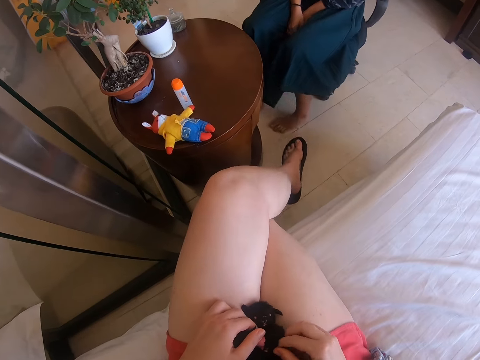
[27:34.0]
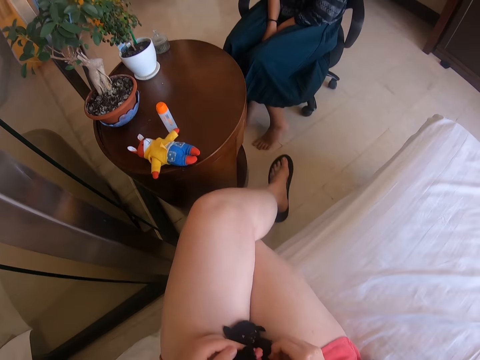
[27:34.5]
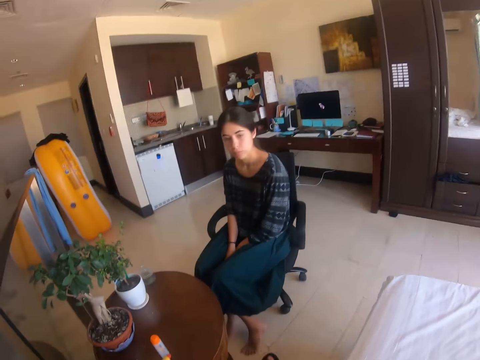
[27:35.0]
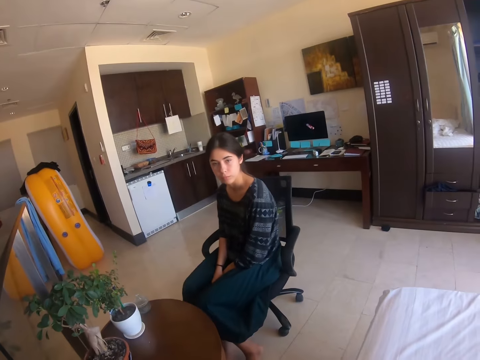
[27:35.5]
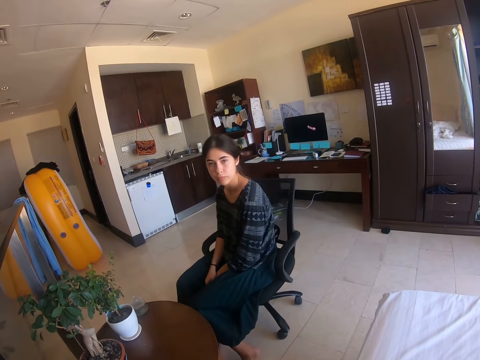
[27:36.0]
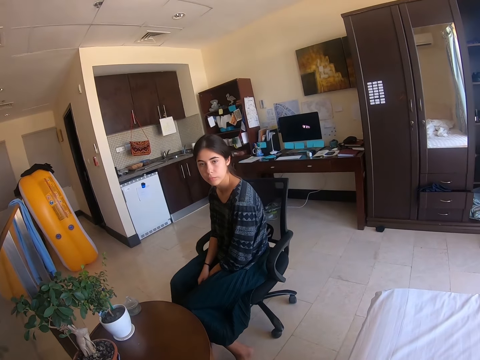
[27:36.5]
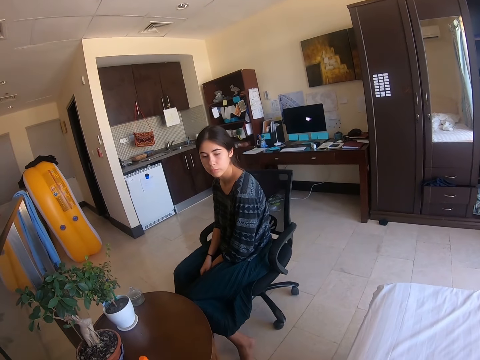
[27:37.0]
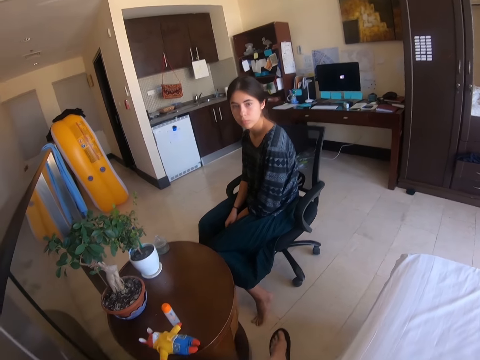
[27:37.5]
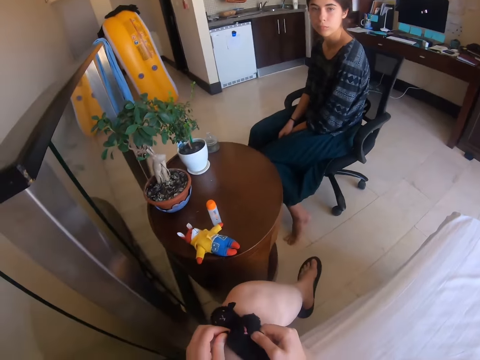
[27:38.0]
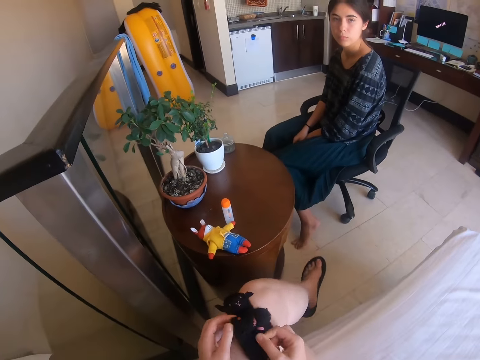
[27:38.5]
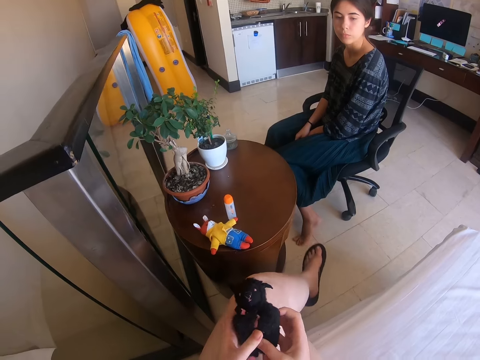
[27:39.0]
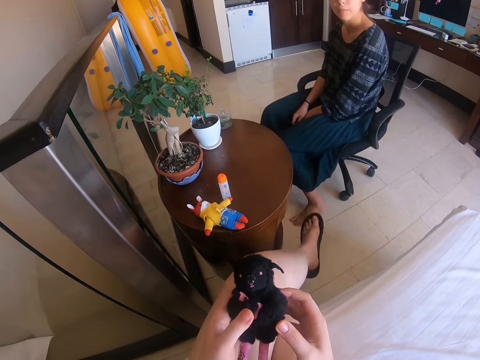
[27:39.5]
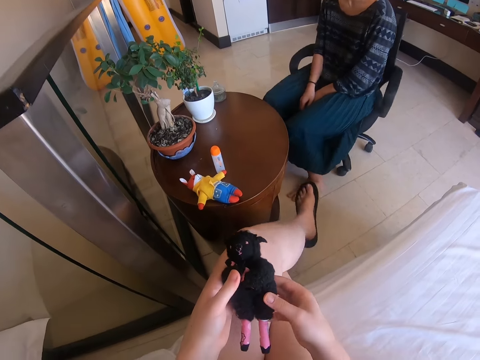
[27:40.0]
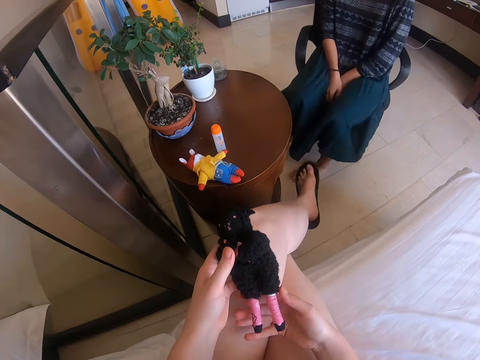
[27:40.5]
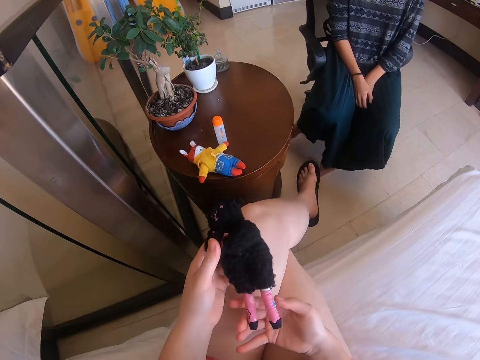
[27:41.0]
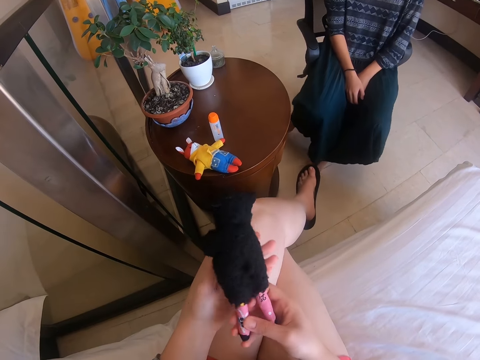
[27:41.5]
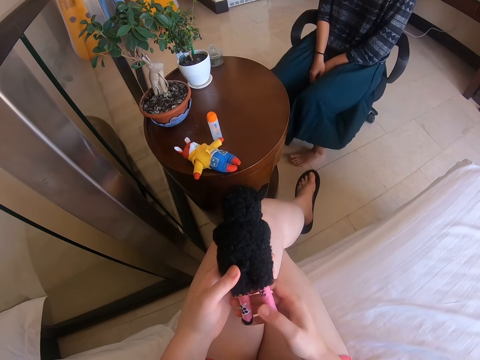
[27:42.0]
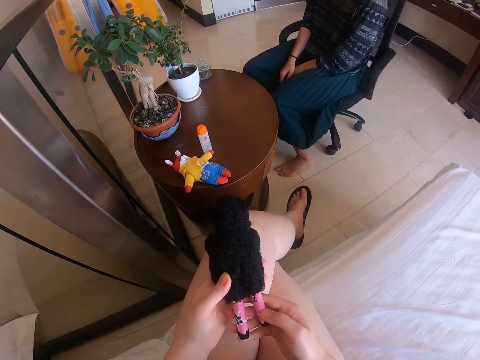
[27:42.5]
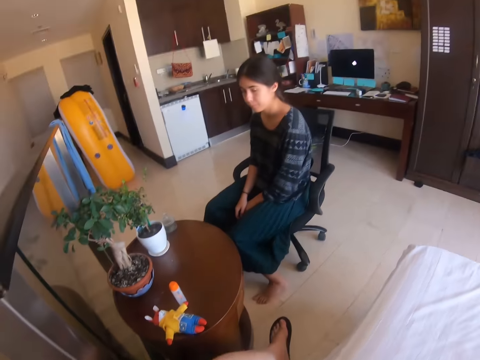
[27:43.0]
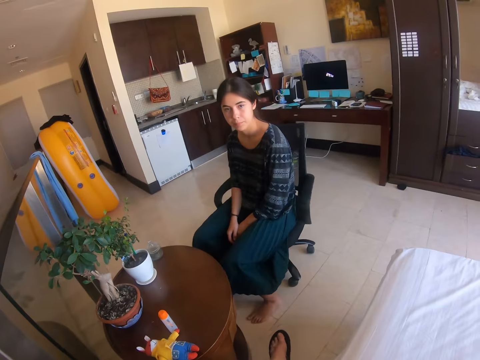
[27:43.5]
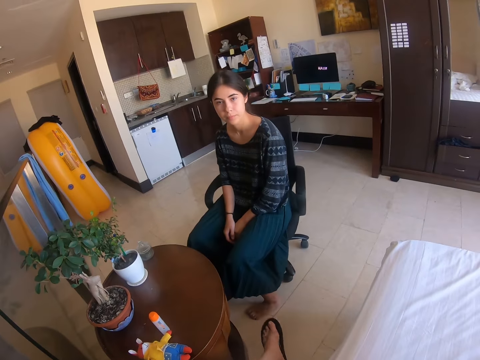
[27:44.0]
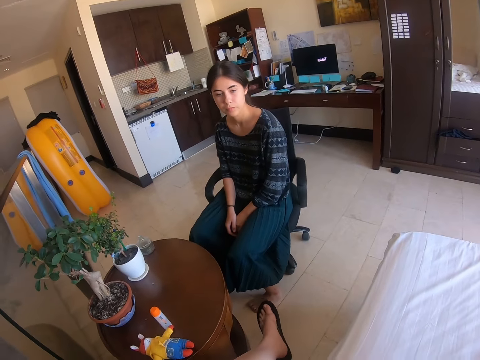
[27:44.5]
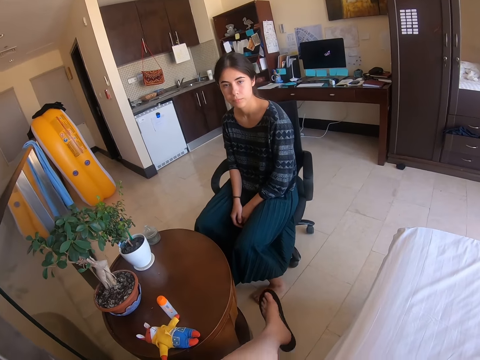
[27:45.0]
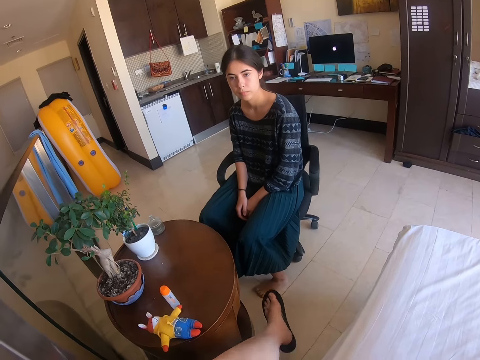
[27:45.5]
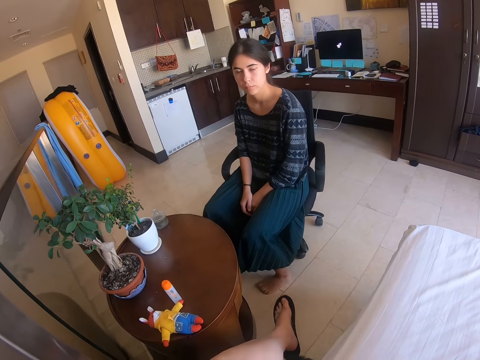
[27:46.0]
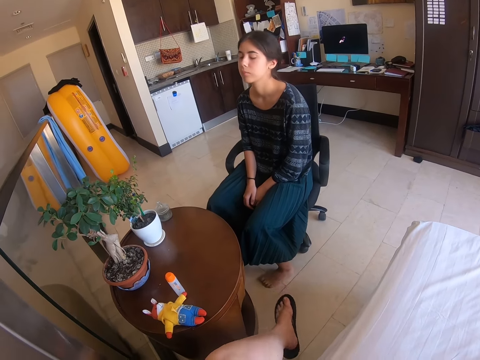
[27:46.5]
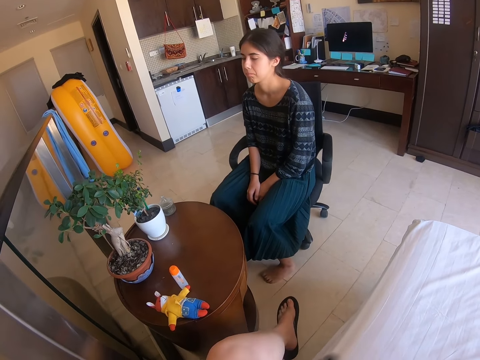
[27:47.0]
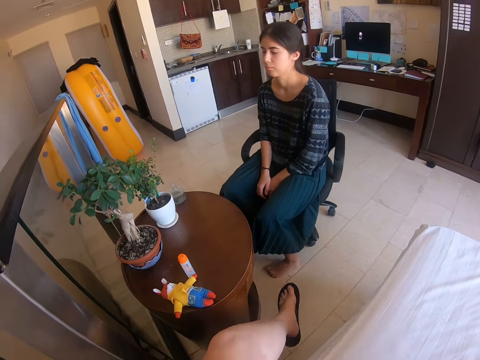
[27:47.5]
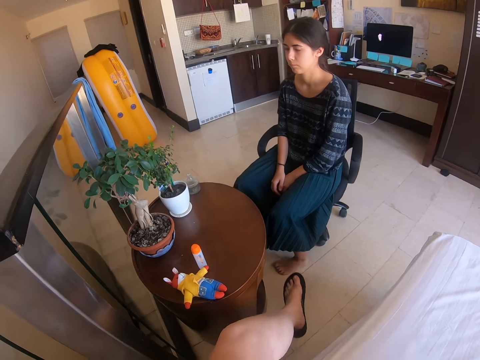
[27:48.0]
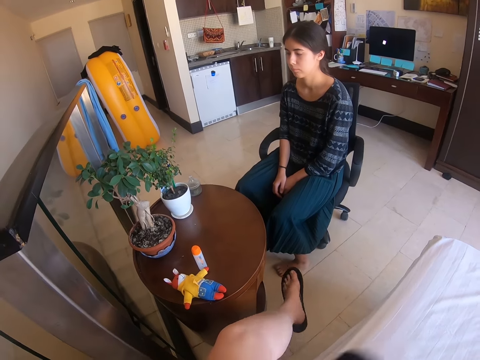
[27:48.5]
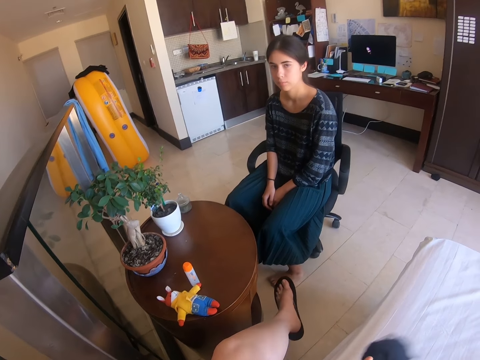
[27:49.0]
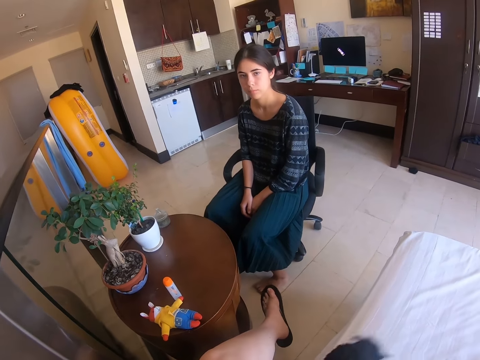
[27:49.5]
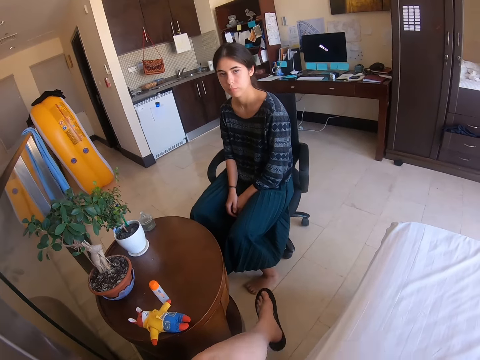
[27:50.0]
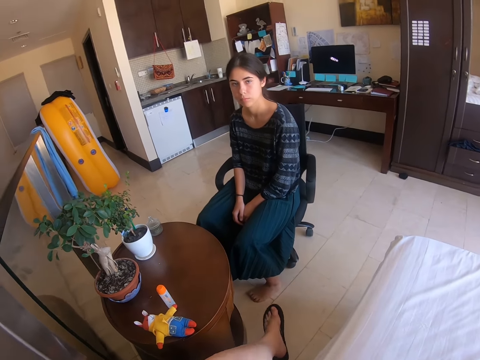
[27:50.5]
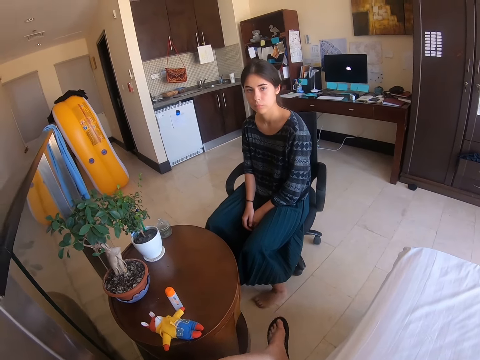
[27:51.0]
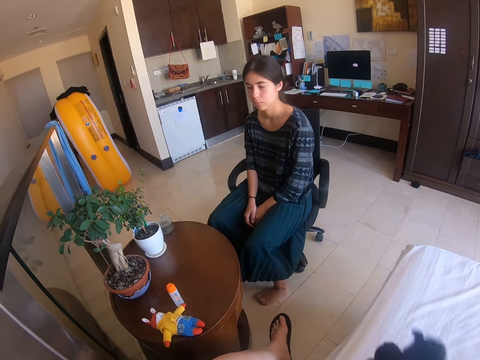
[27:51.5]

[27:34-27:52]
The camera wearer looks at the lady. The lady nods her hand. The camera wearer shakes the toy.

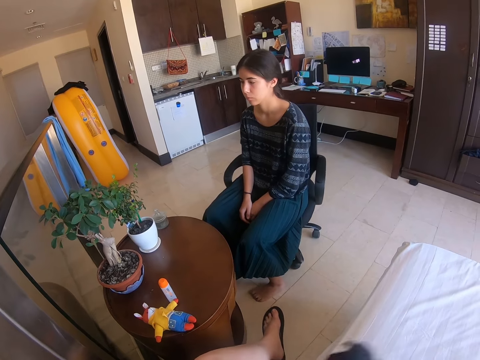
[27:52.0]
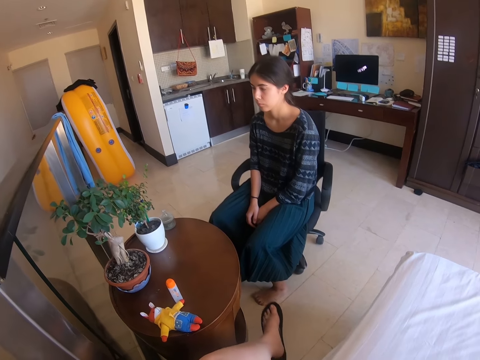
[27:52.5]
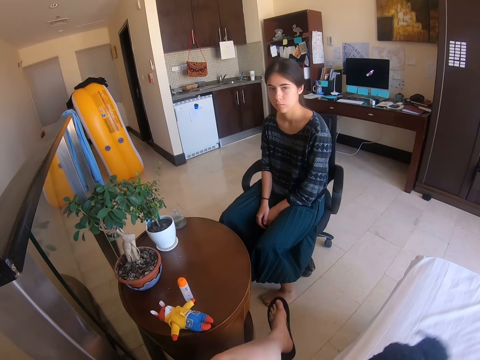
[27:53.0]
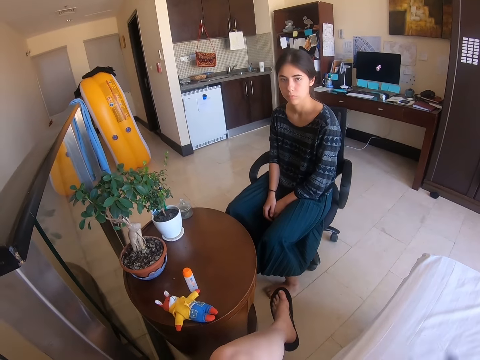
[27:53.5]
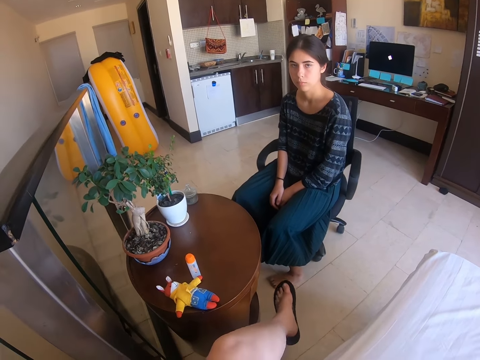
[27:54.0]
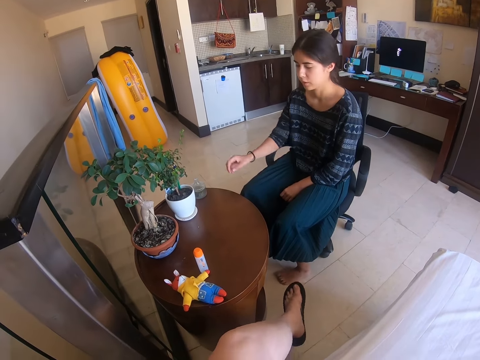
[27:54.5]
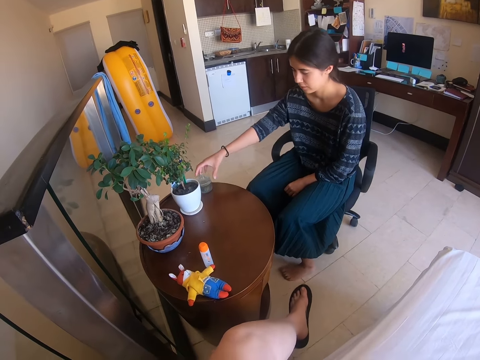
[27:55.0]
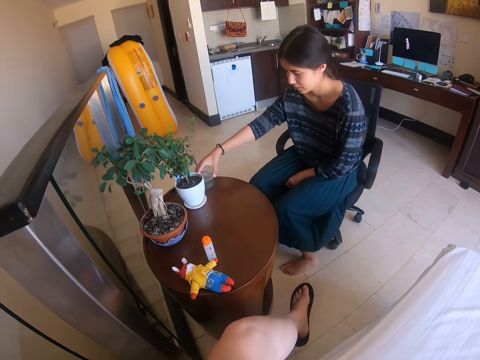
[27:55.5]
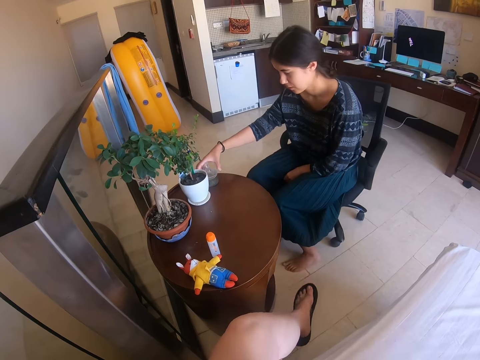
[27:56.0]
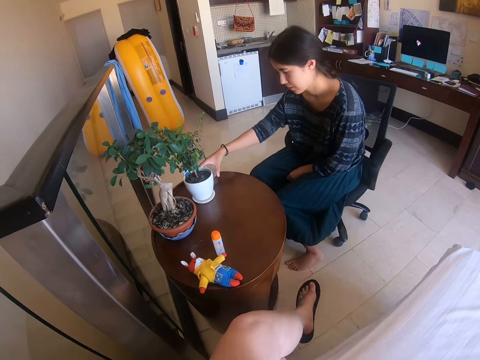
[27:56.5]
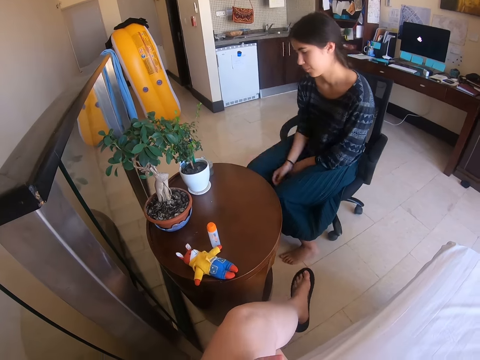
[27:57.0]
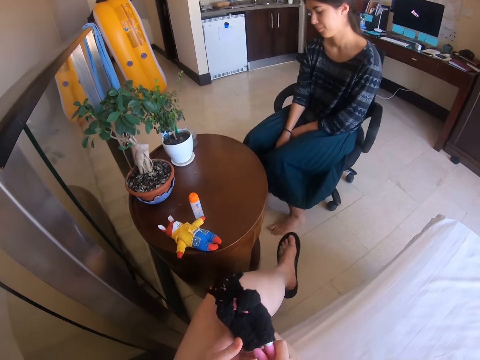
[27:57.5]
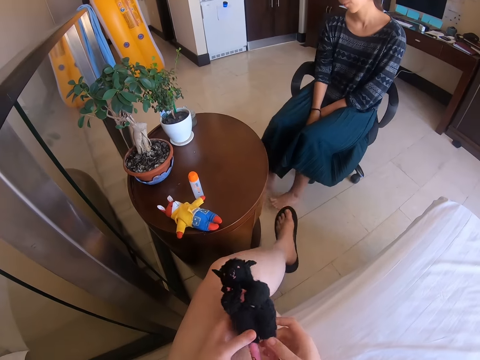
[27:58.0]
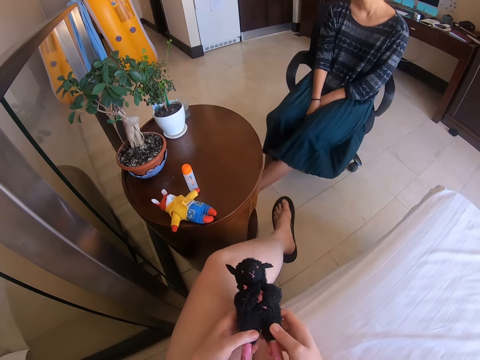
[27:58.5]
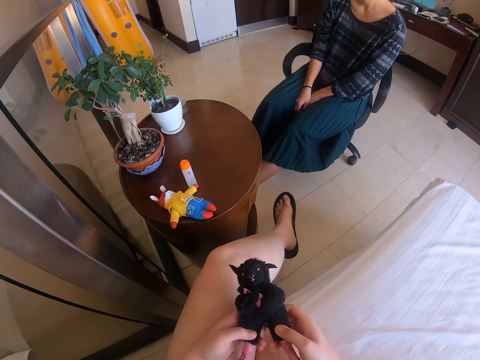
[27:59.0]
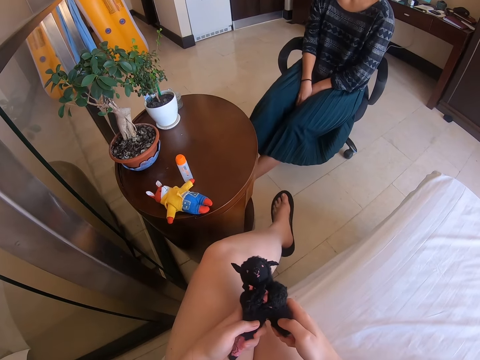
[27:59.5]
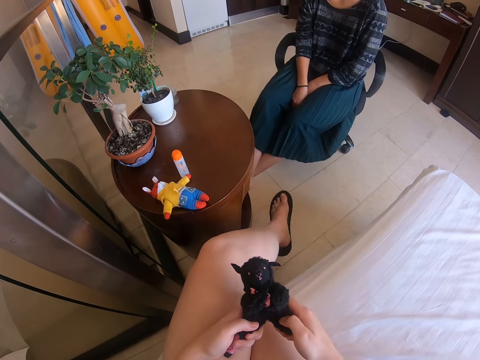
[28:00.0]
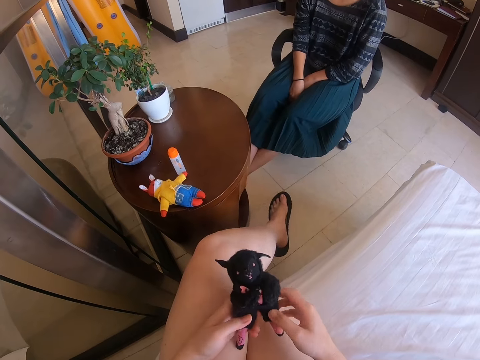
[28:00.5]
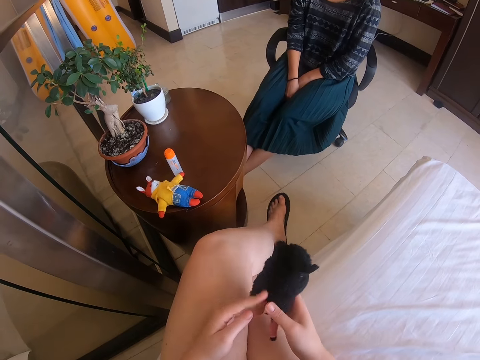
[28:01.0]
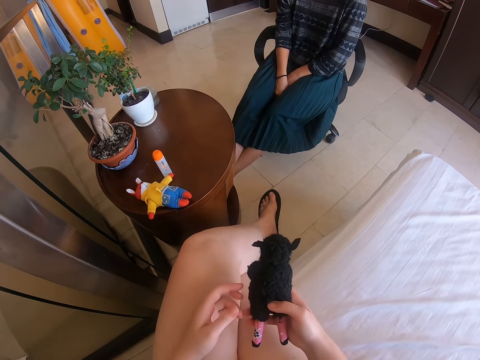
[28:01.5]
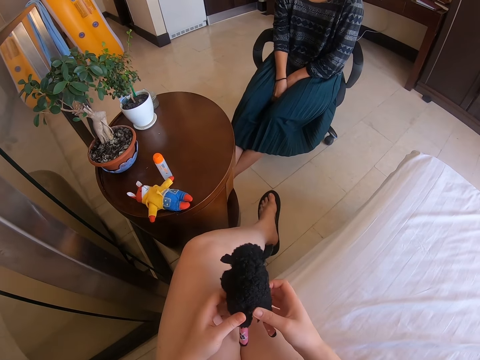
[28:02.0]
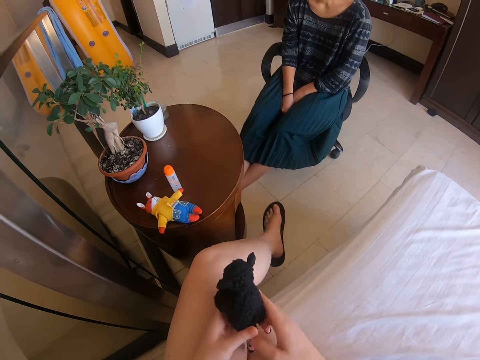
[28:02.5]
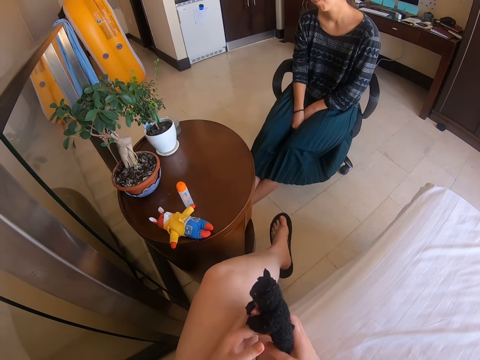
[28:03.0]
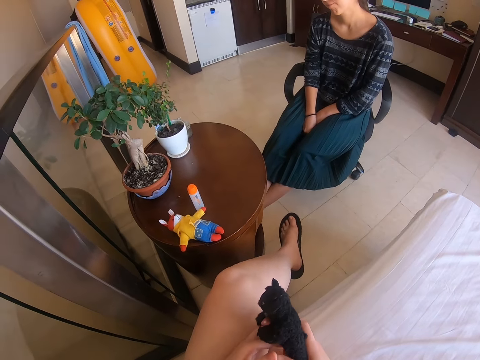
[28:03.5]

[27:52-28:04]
The lady touches a glass on the table, moves her chair on the back and places her leg on the table. The camera wearer holds the toy with both hands. They turn the toy.
